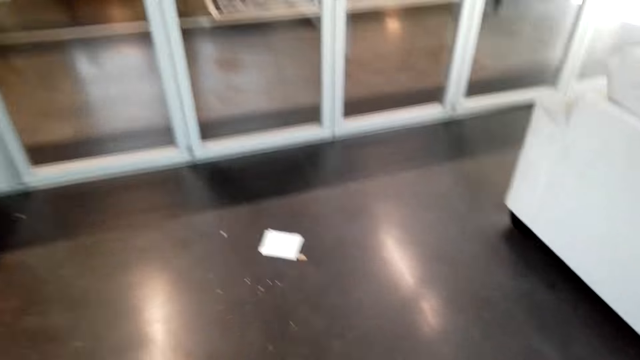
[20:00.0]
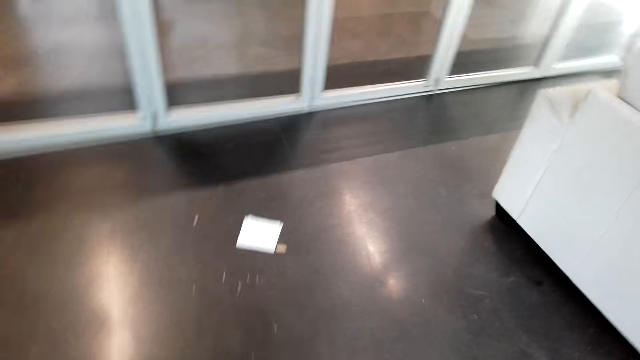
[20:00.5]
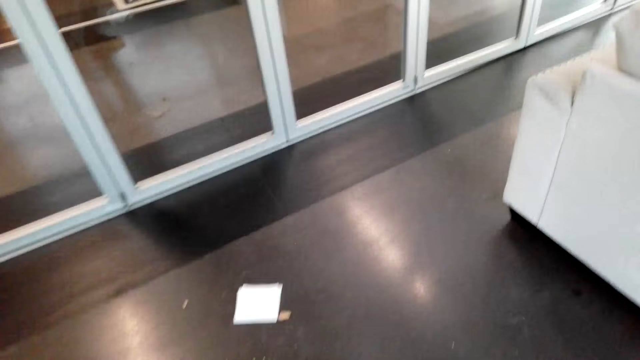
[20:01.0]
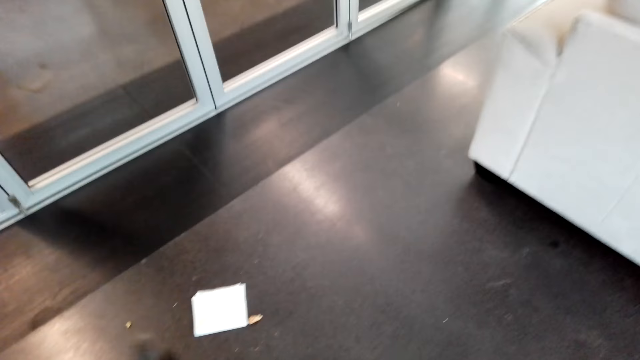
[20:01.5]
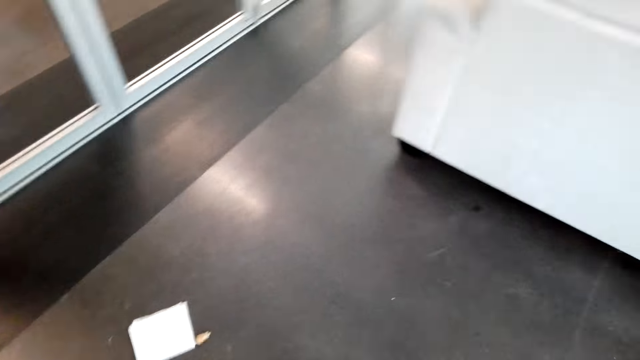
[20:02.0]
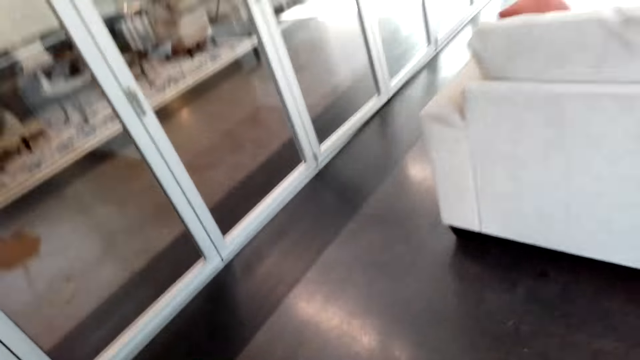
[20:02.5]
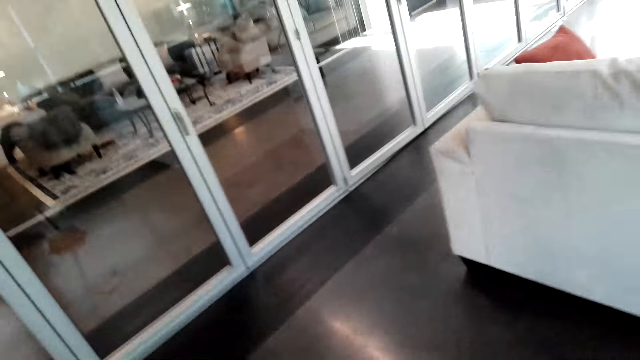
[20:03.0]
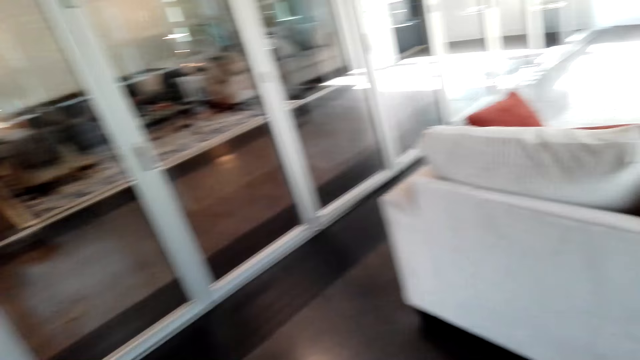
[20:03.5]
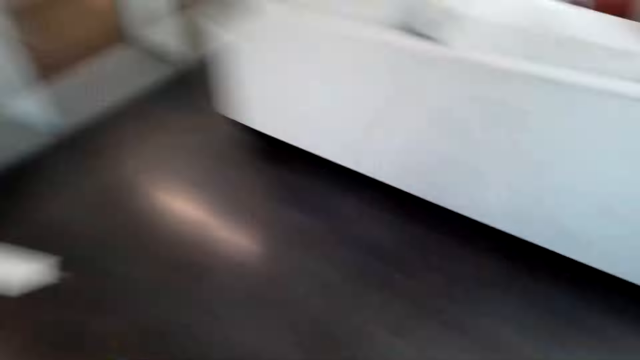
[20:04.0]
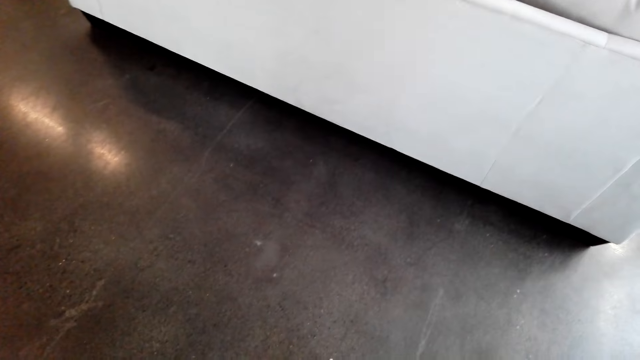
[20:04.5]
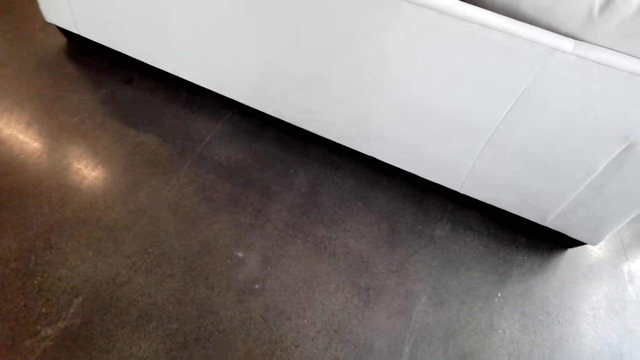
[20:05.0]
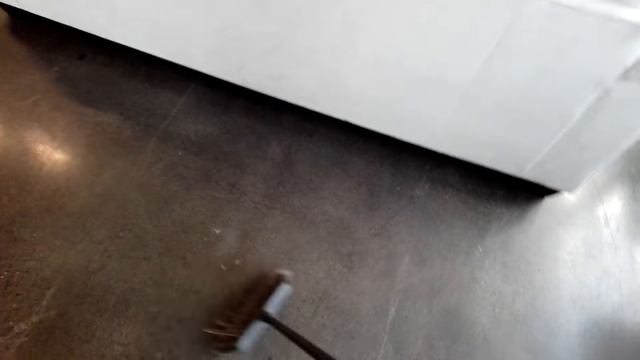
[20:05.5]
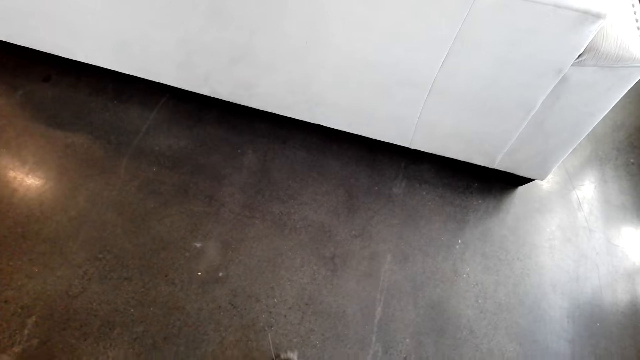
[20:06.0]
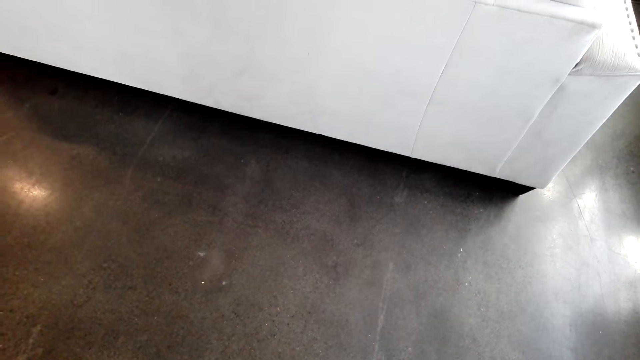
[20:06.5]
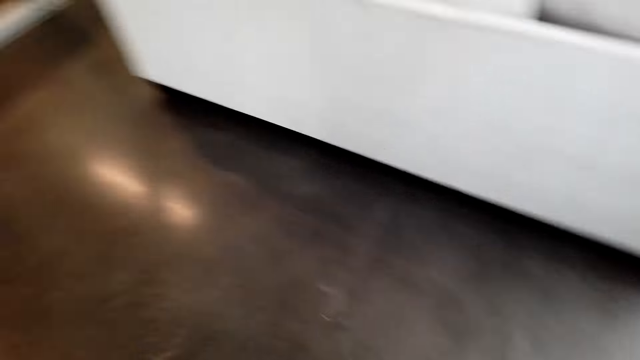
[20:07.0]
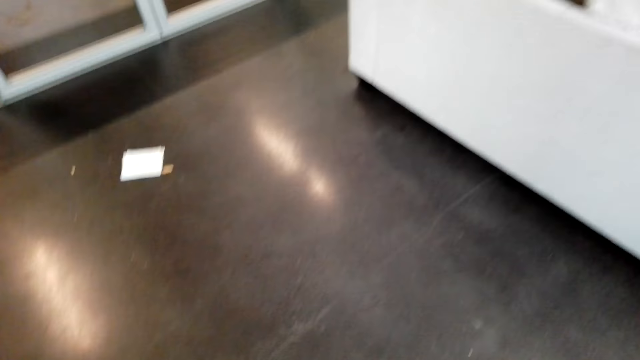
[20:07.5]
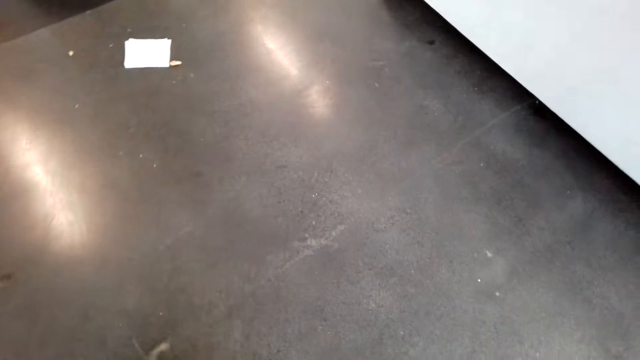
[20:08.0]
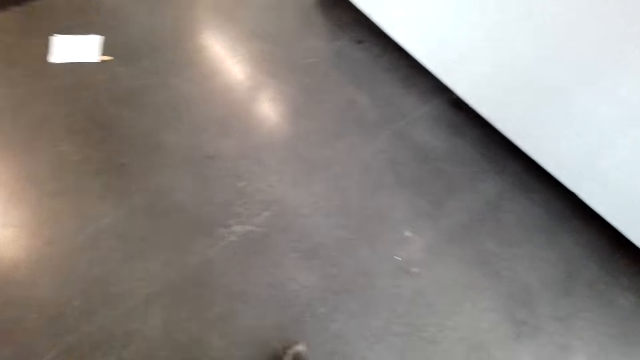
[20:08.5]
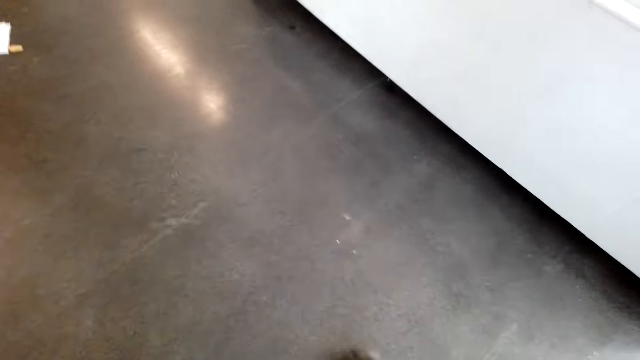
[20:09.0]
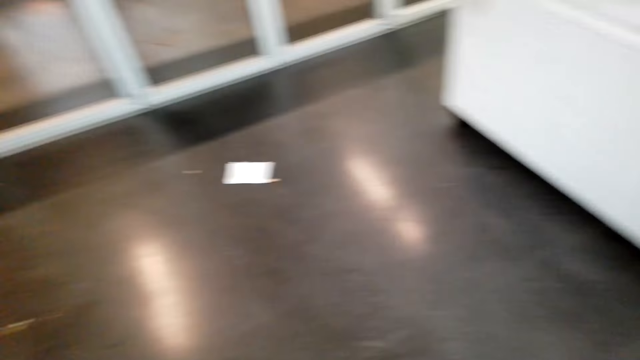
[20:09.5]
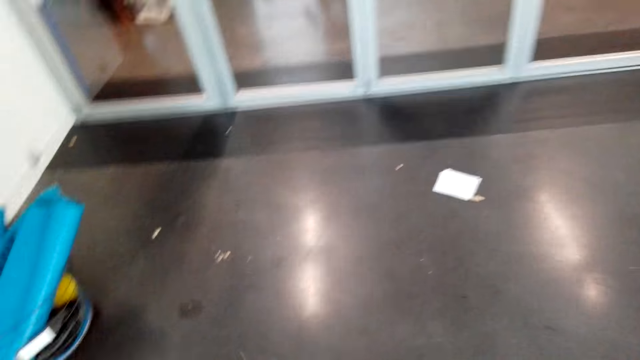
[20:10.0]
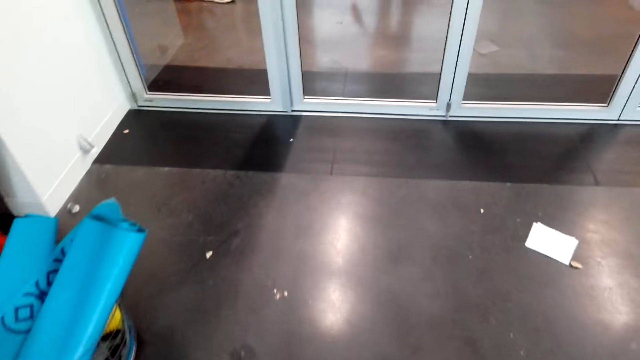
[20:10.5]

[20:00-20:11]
The camera wearer walks around. They sweep with the broom.

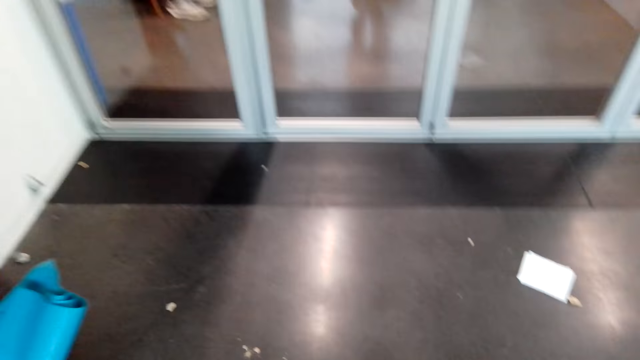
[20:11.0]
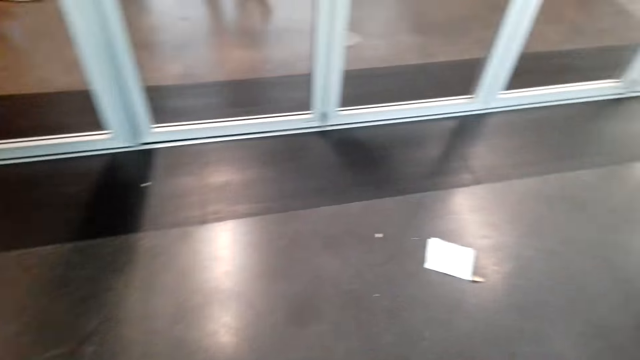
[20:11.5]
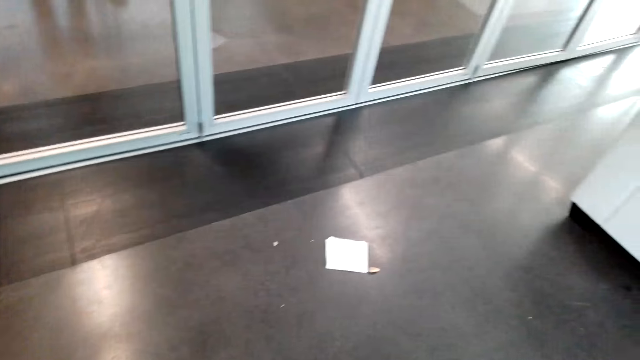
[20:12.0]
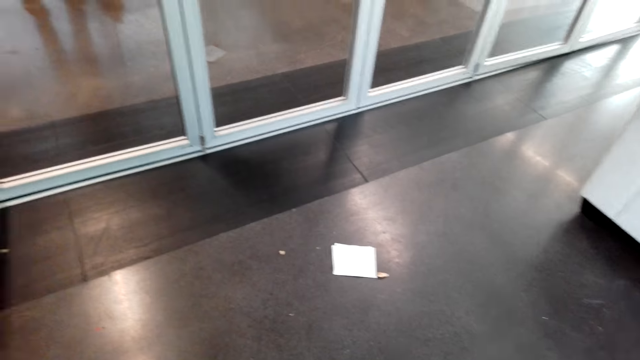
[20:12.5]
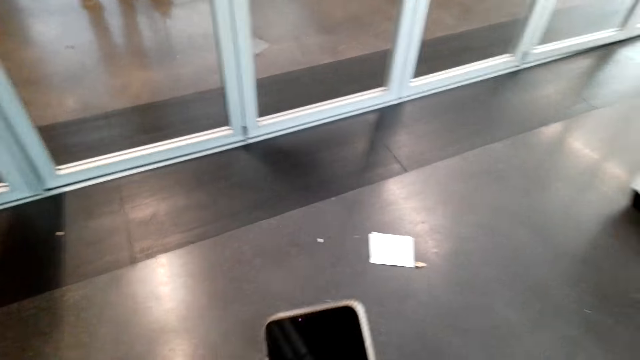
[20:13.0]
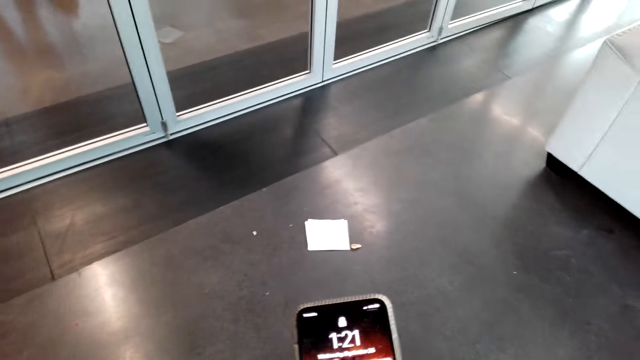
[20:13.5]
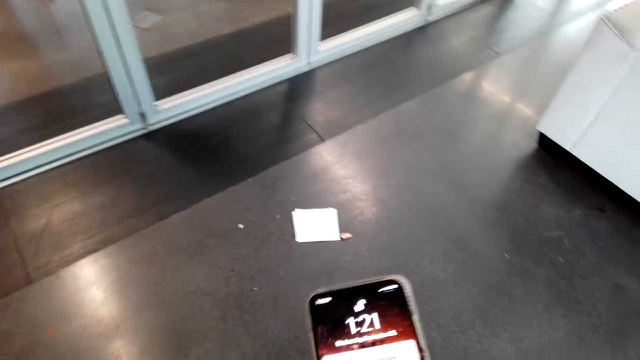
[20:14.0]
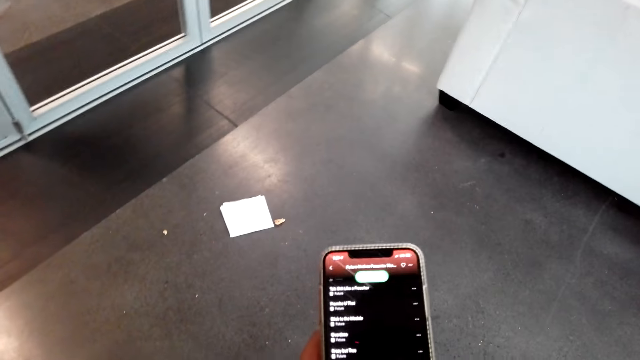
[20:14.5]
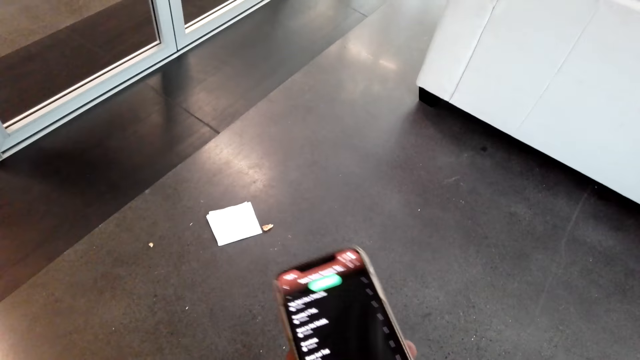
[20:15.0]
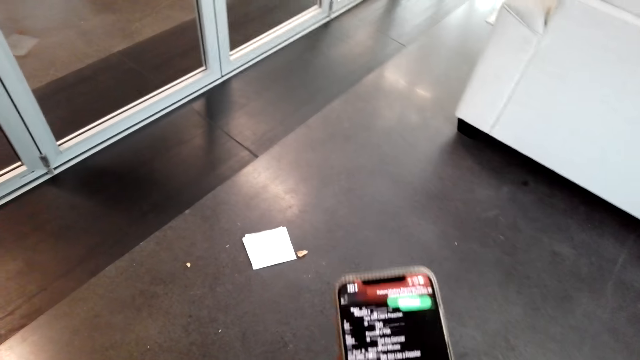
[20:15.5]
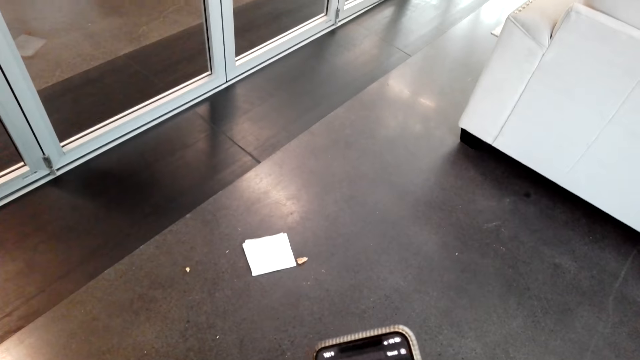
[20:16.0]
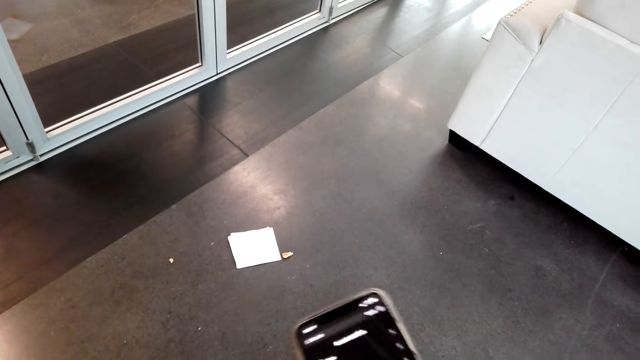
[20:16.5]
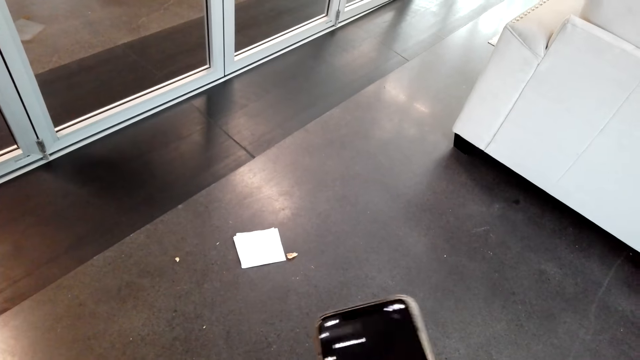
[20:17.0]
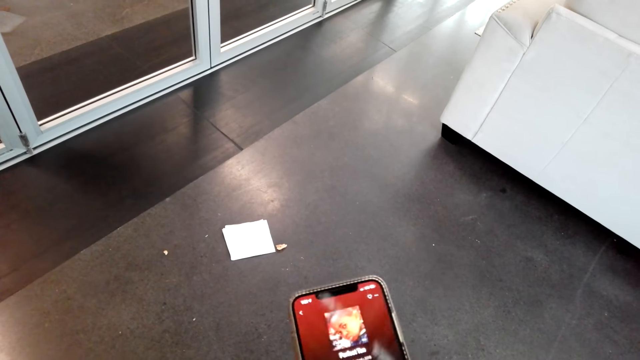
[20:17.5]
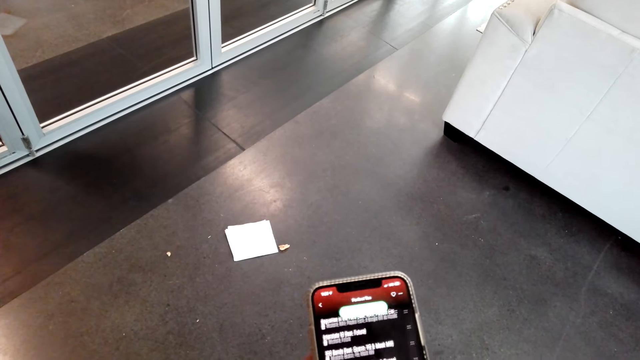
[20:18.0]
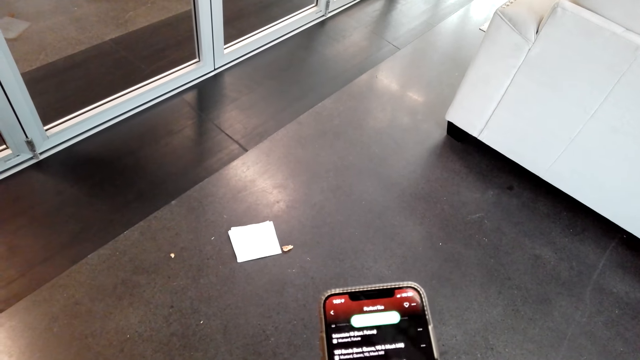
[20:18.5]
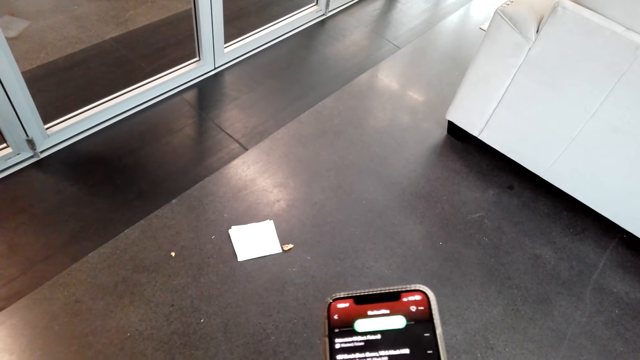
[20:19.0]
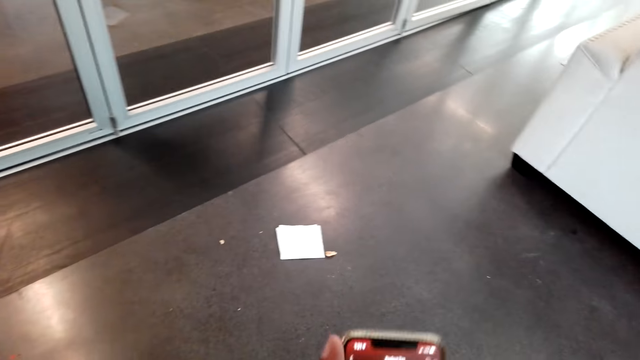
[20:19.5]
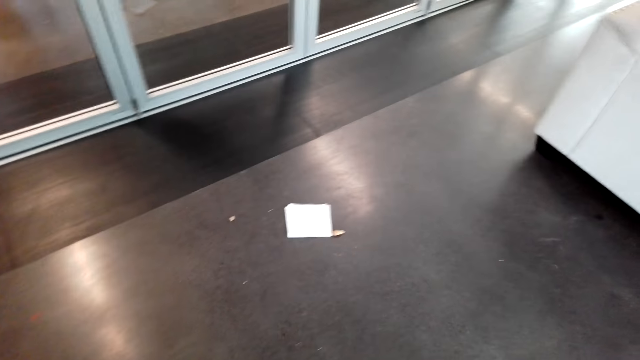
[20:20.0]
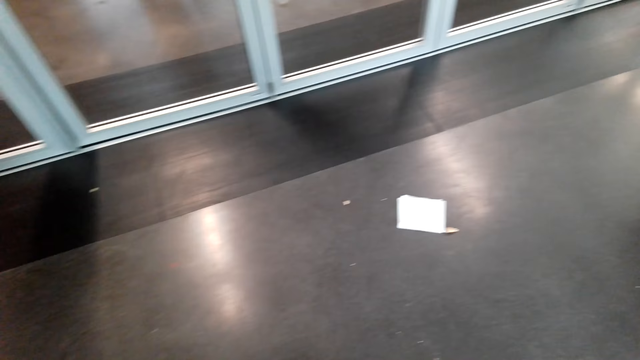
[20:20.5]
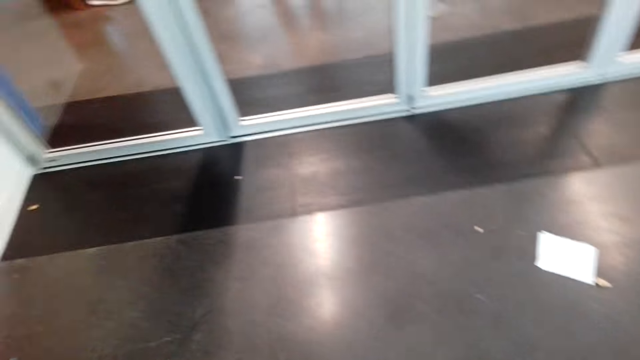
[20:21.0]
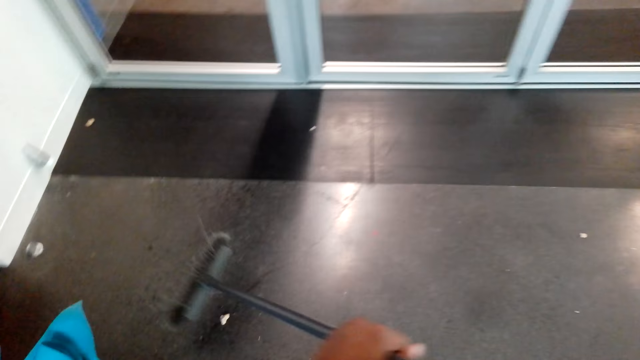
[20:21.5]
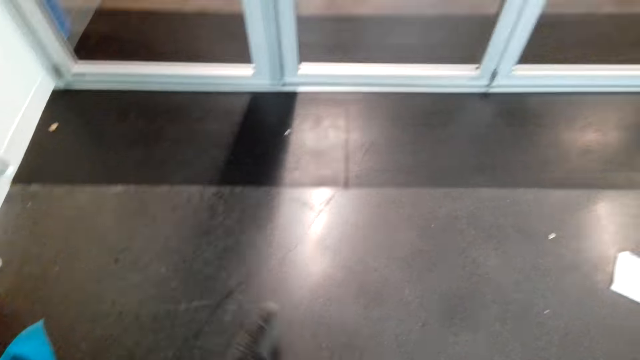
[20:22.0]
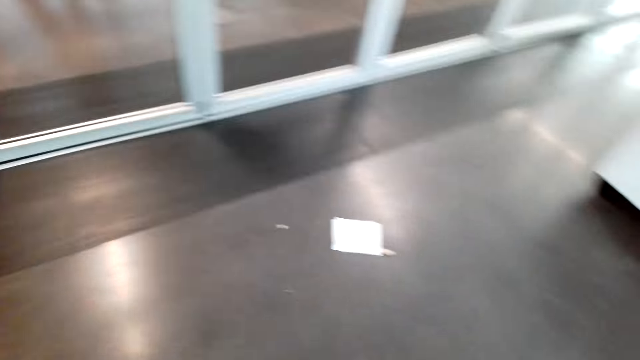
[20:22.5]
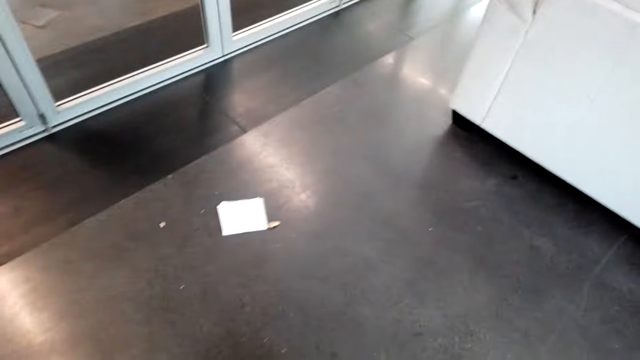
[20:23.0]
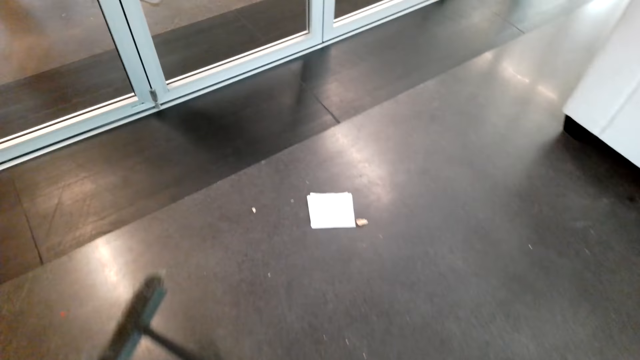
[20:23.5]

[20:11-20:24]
The camera wearer scrolls through the phone. They put the phone away. They sweep the house with the brush.
